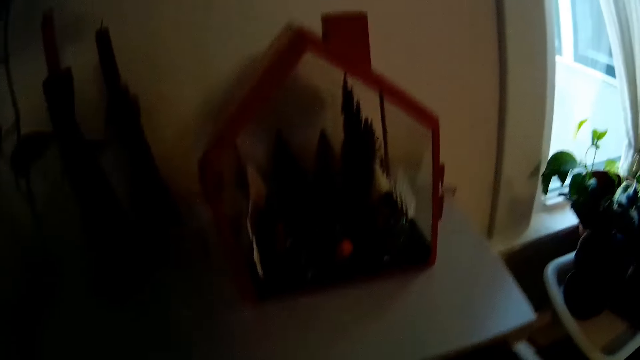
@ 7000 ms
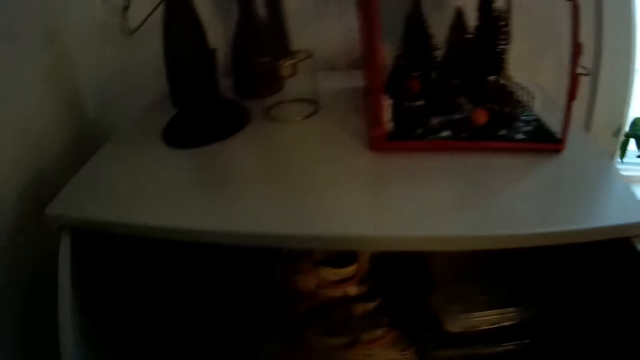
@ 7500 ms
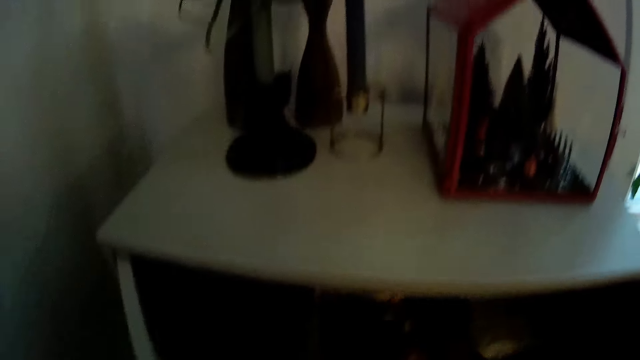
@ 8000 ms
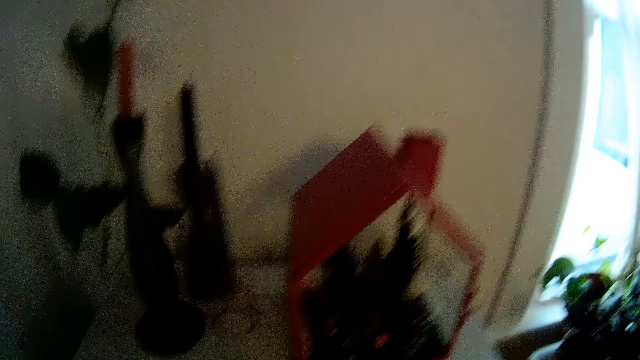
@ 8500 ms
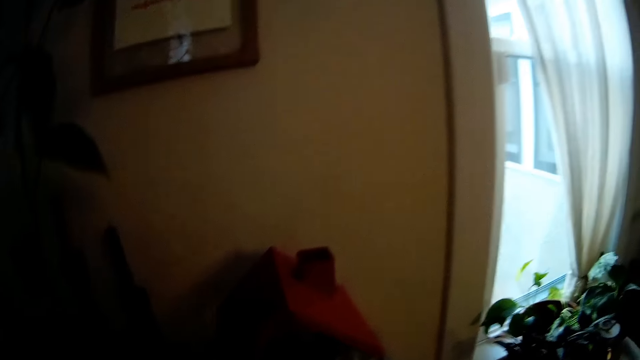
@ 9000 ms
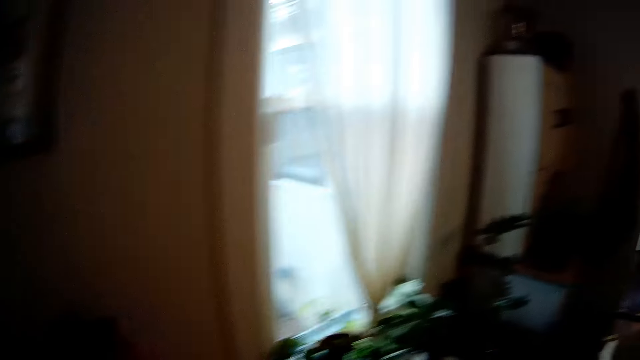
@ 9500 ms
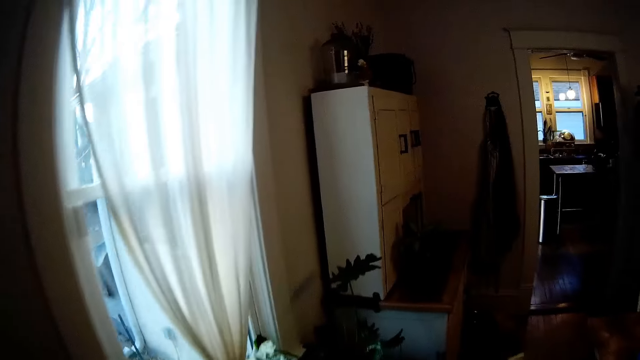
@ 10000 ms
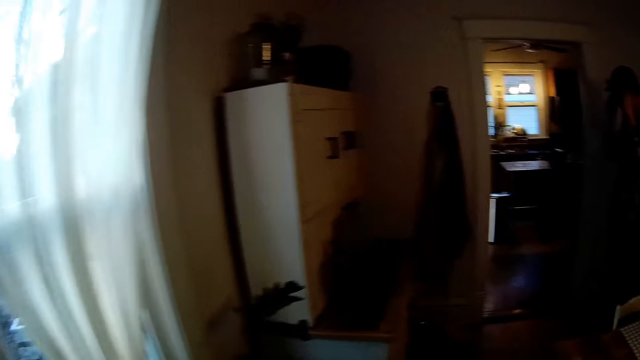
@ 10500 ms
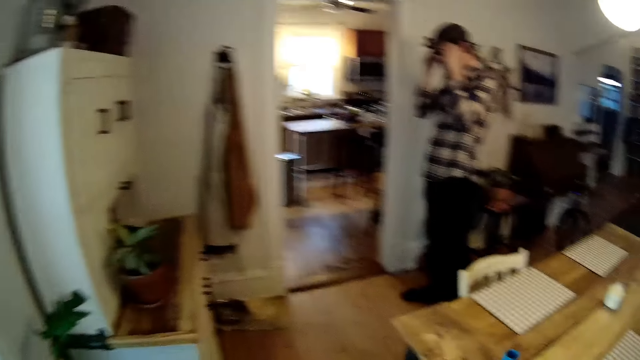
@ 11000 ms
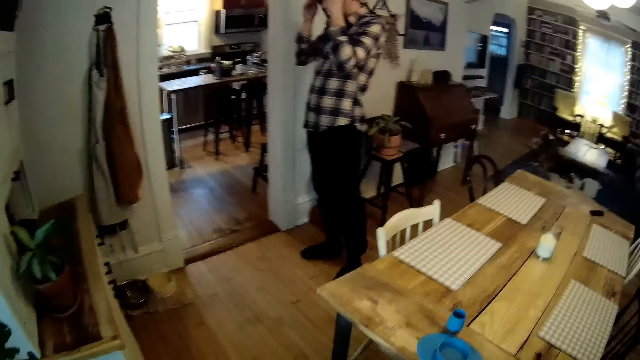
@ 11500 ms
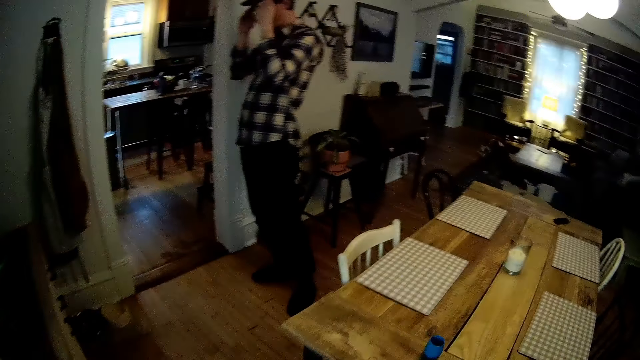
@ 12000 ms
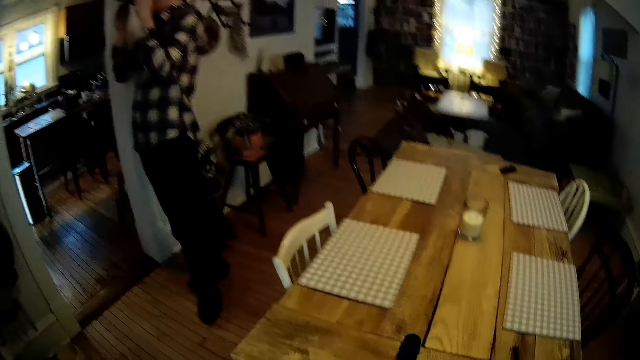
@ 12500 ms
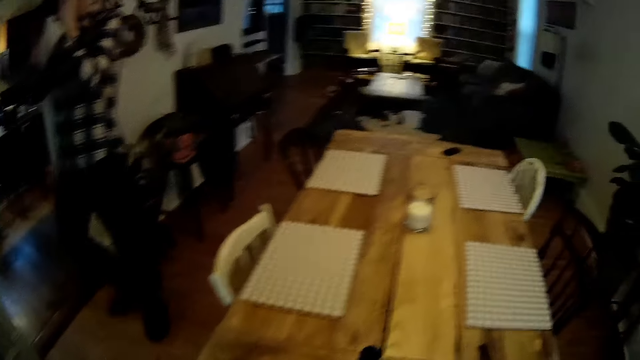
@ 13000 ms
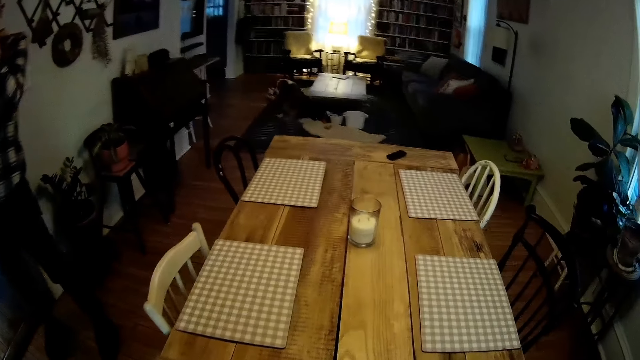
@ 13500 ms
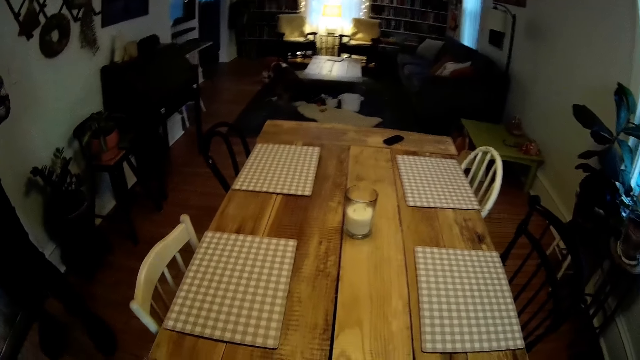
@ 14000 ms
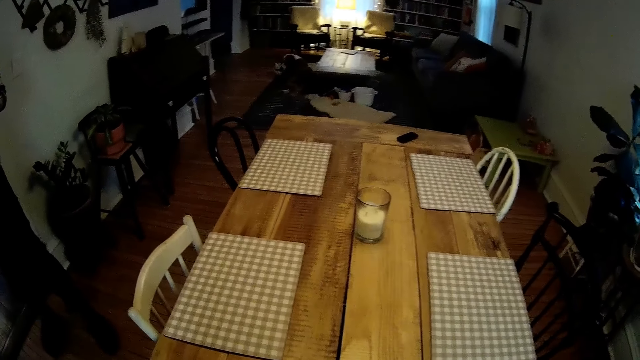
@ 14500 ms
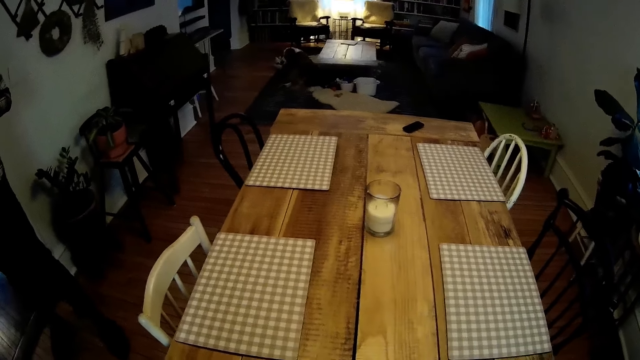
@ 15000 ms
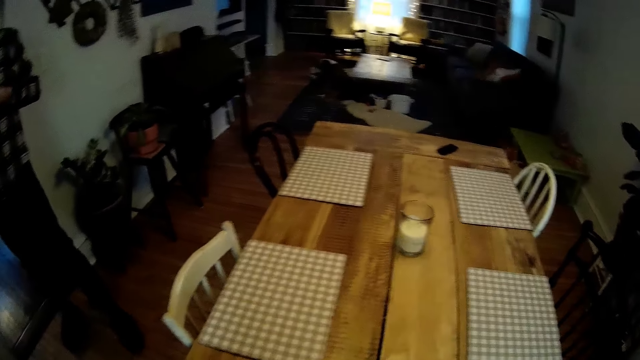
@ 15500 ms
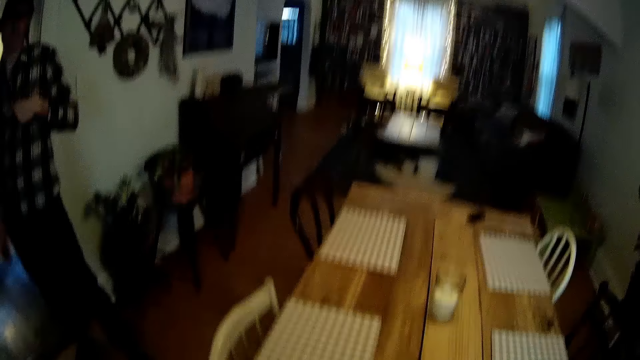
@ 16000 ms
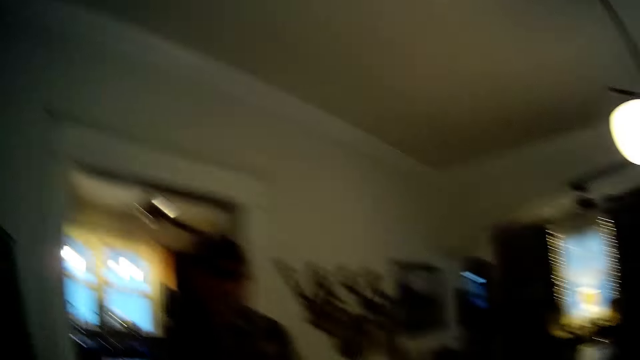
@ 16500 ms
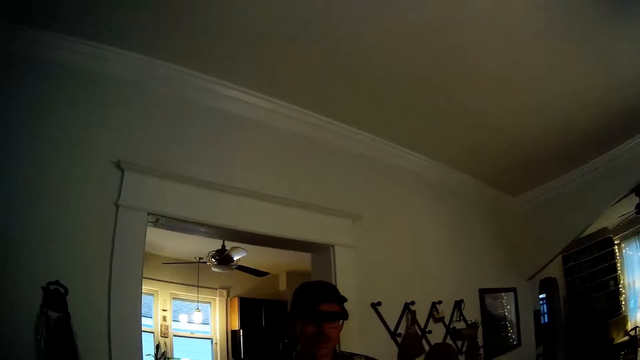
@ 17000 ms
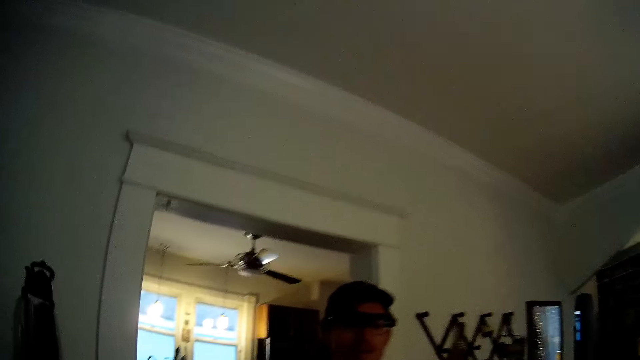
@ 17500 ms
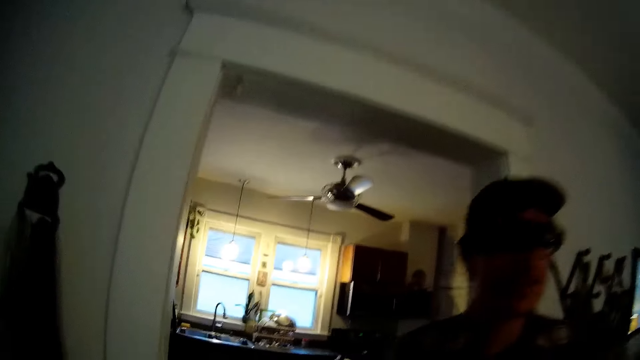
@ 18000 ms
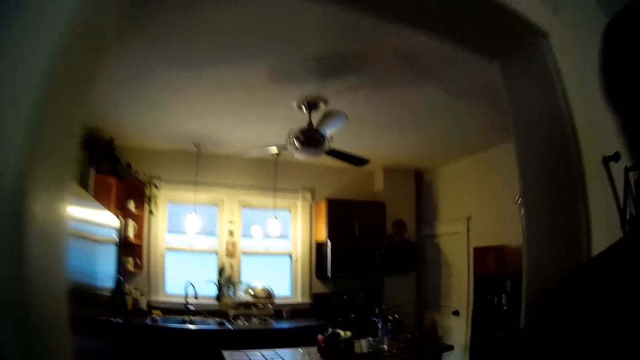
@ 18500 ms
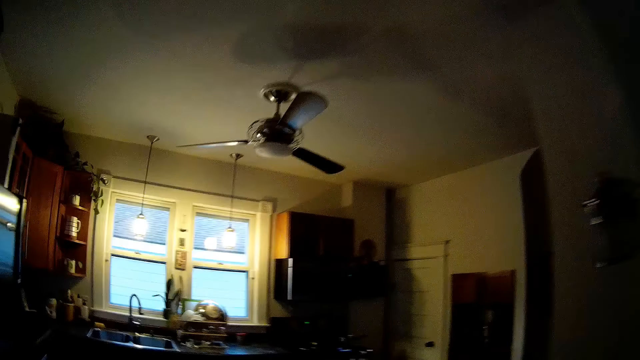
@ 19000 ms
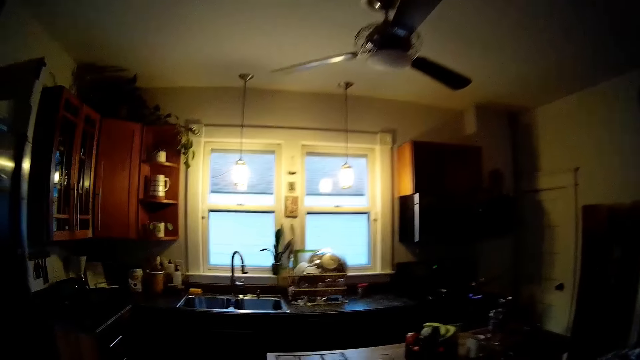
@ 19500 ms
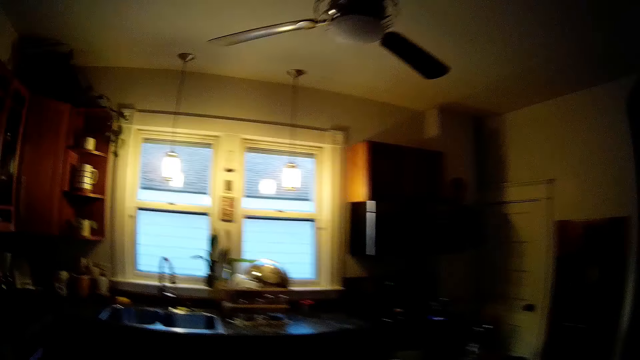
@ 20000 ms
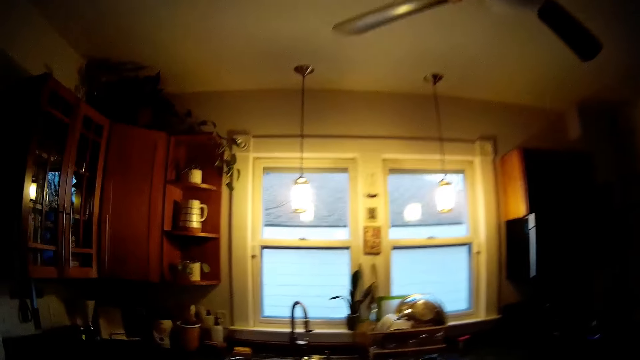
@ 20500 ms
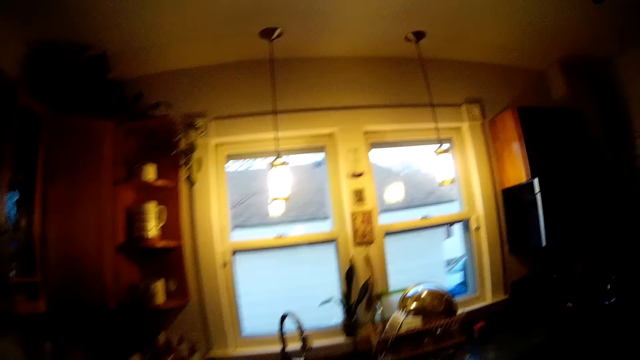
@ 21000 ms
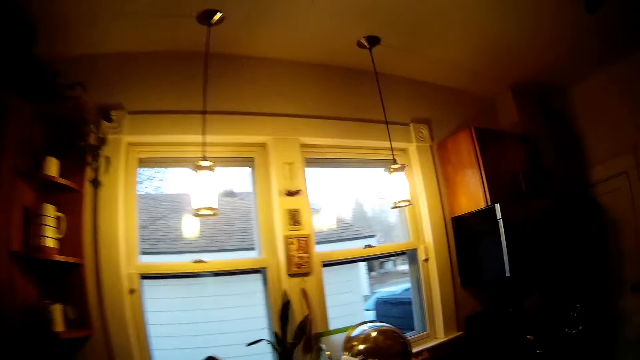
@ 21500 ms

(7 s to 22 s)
The camera wearer opens a cabinet in the kitchen with both hands. She picks up a tin in the cabinet with her right hand. She is talking to a man. The man interacts with the camera wearer.

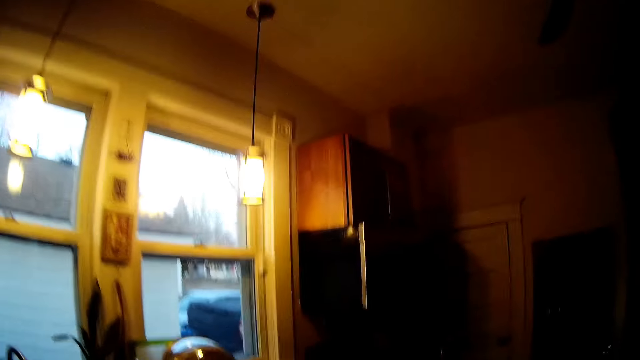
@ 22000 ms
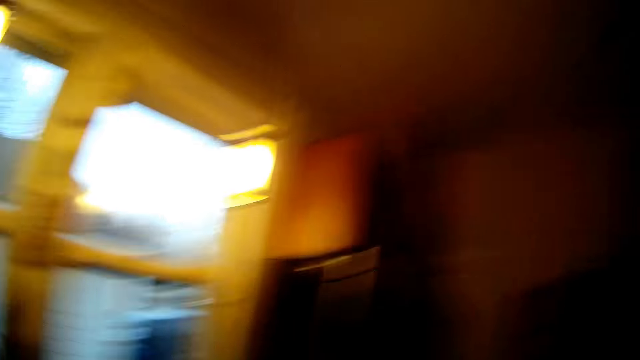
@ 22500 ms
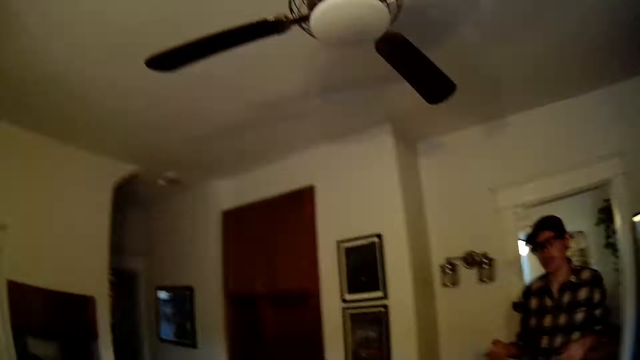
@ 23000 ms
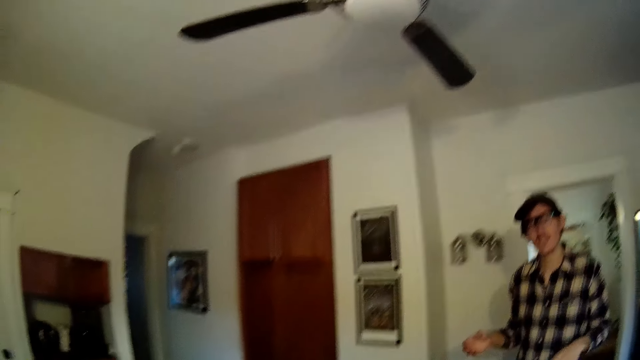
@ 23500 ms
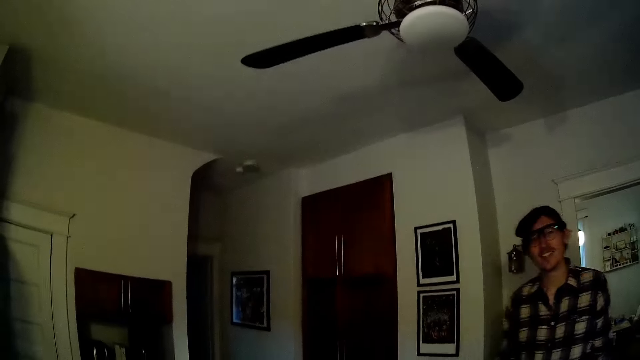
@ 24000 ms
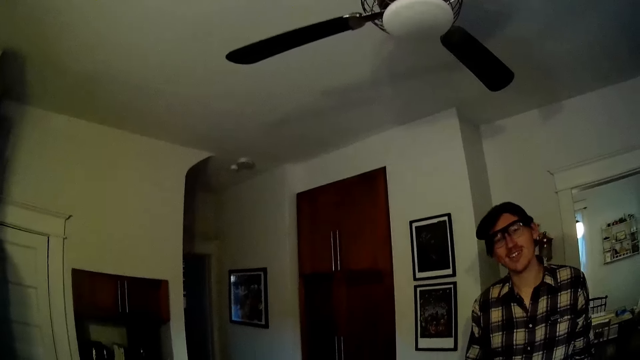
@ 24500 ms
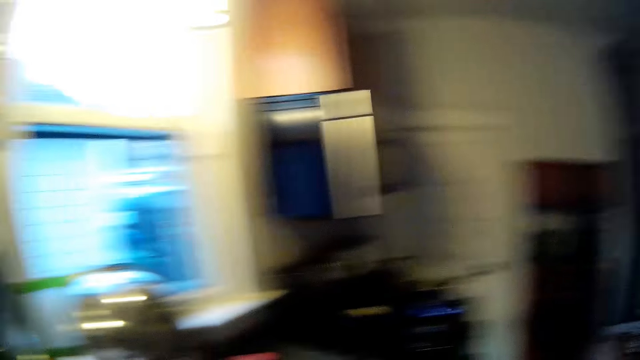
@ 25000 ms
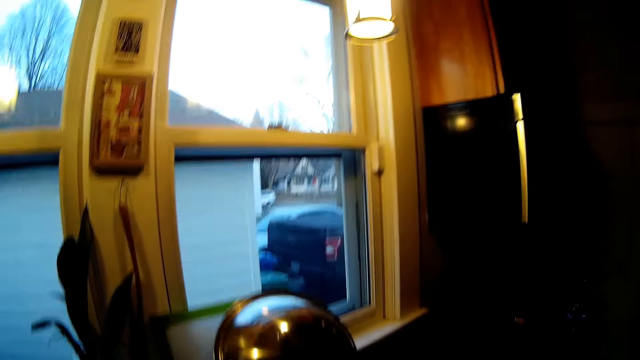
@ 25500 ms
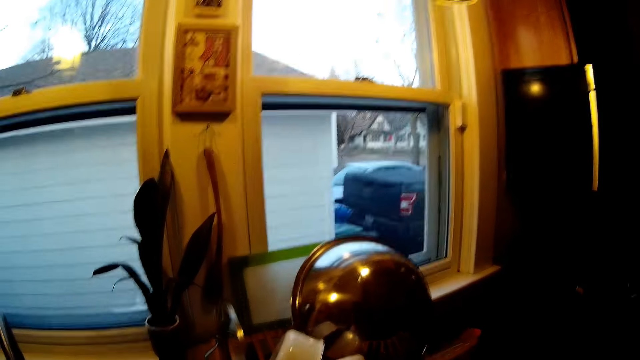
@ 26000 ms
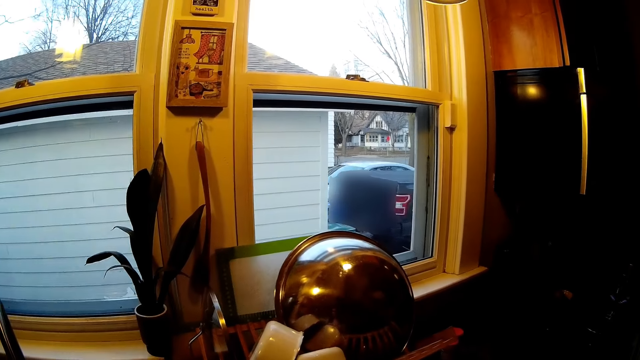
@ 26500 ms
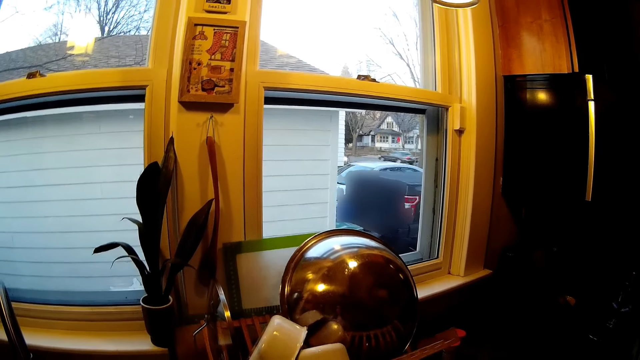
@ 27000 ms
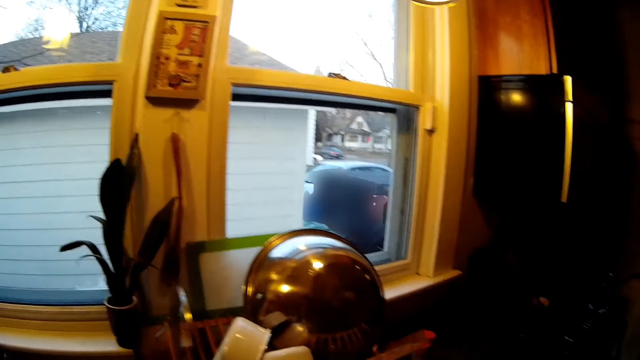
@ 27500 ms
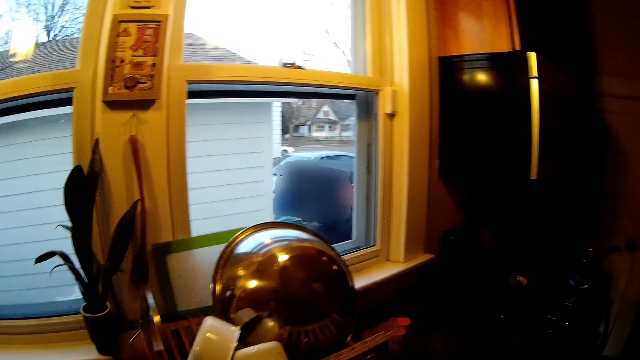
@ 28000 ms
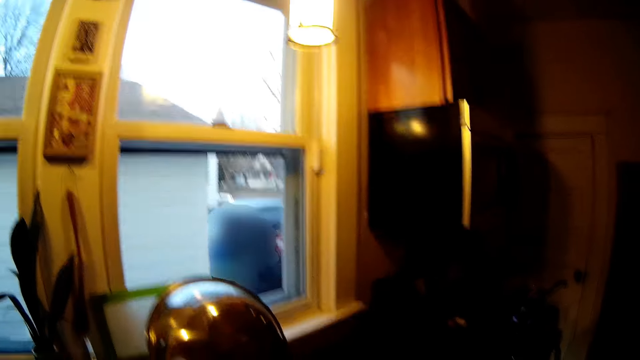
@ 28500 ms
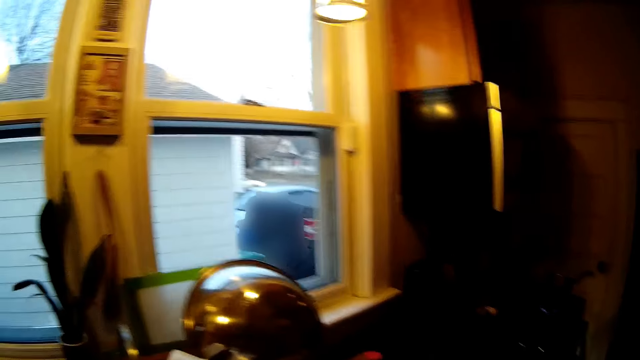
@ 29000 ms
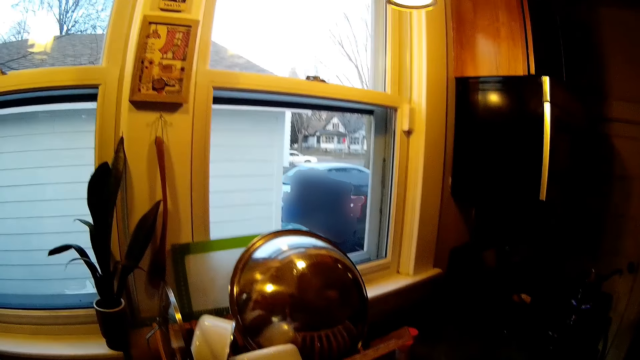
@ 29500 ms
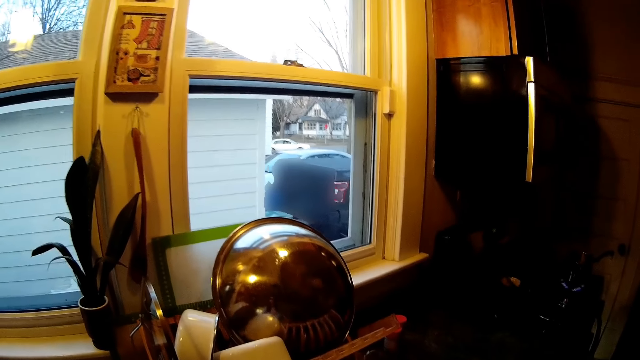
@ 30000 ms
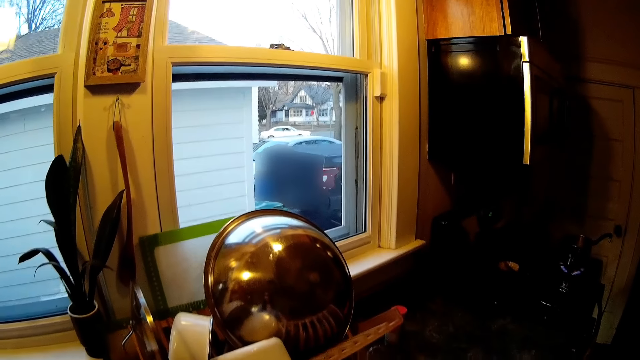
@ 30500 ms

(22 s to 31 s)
The camera wearer is looking through the window.
